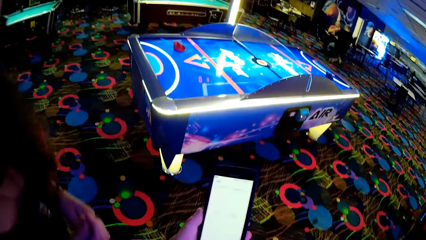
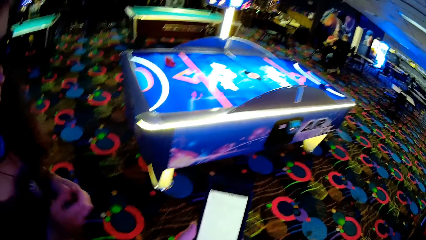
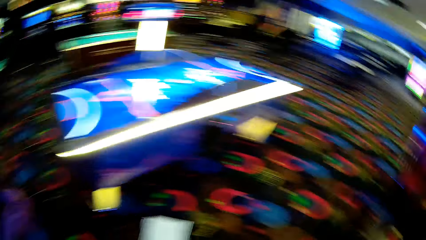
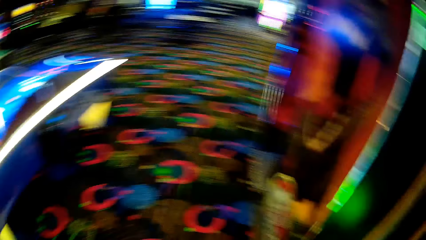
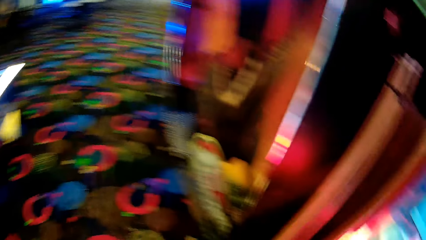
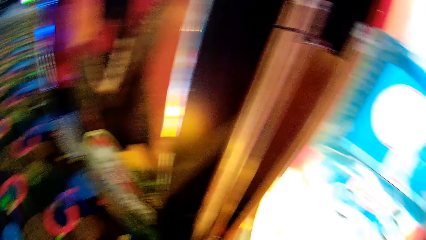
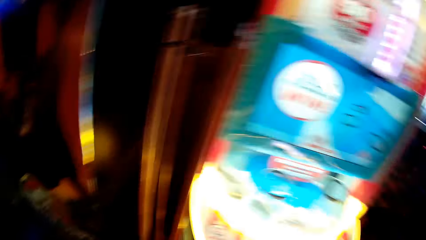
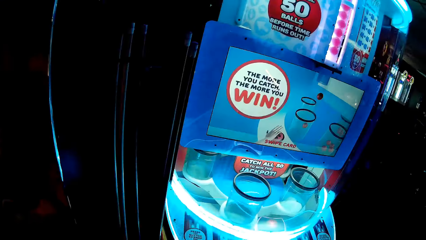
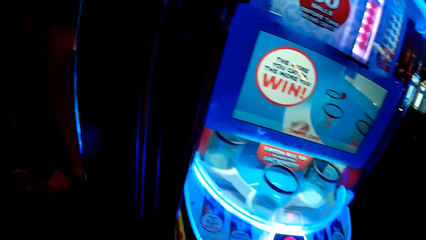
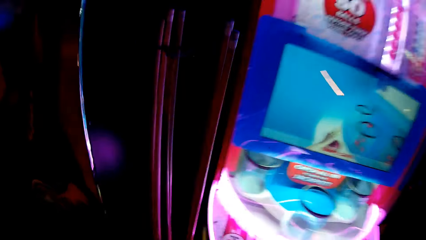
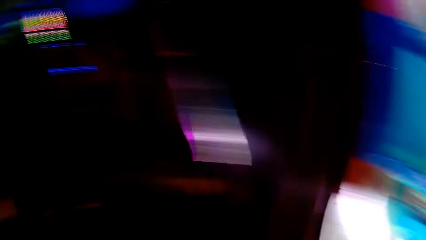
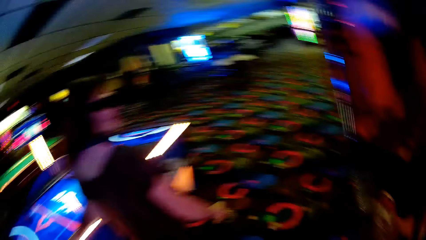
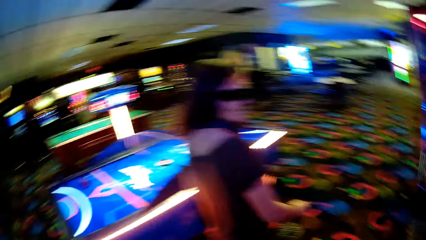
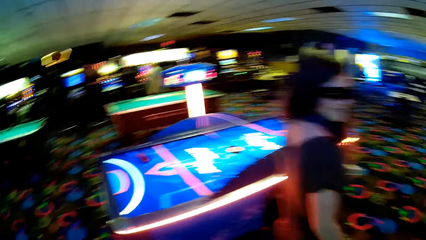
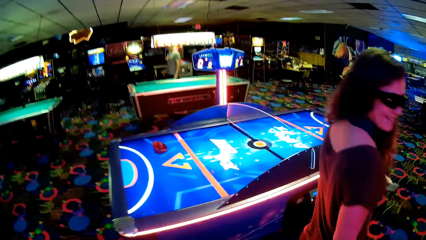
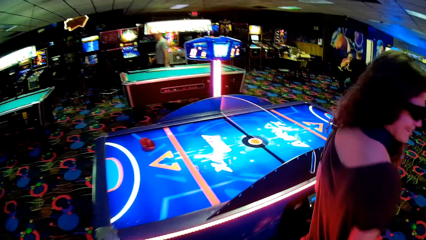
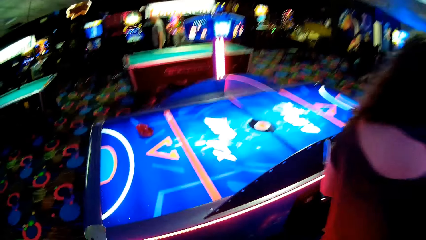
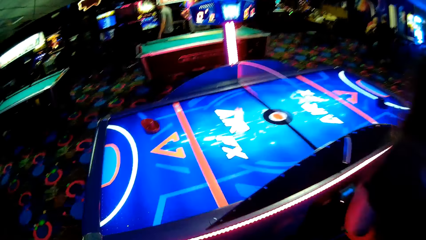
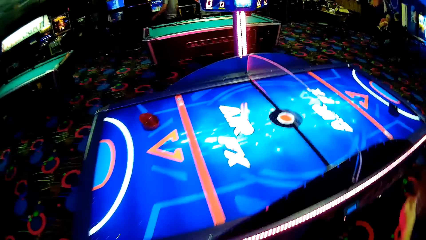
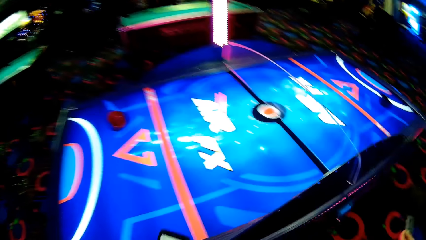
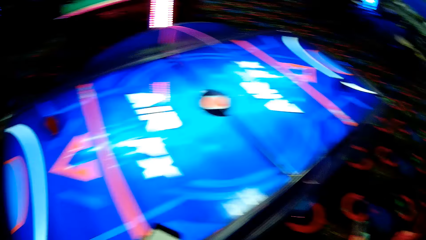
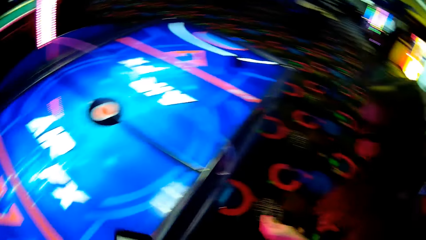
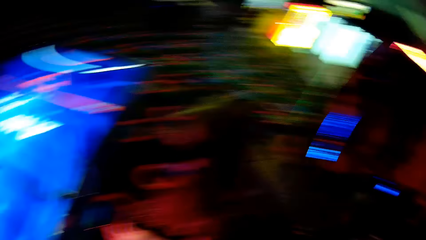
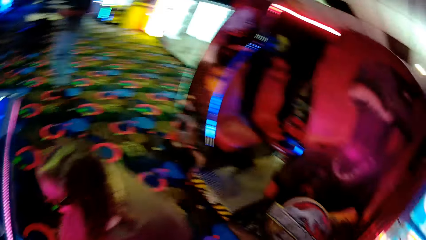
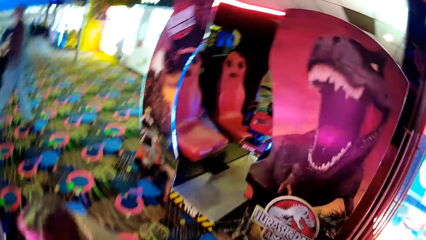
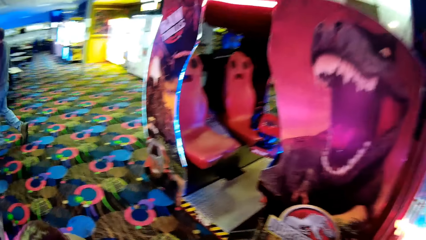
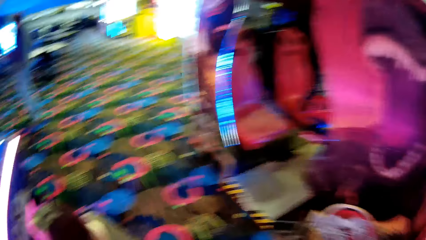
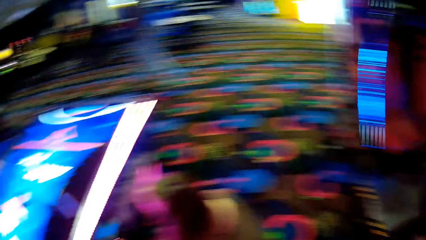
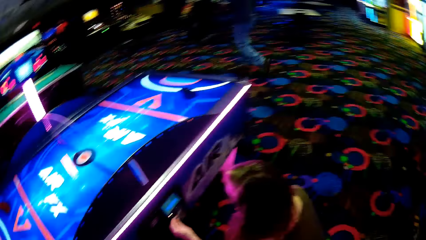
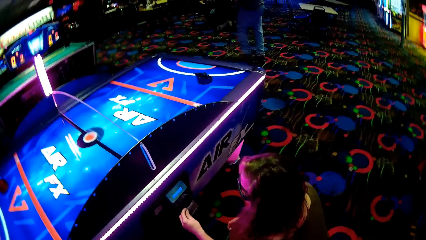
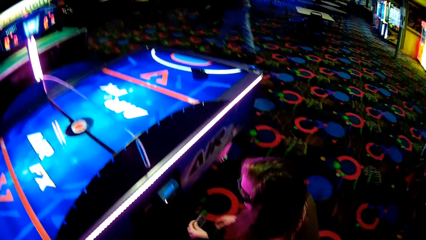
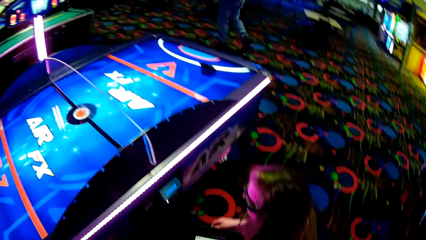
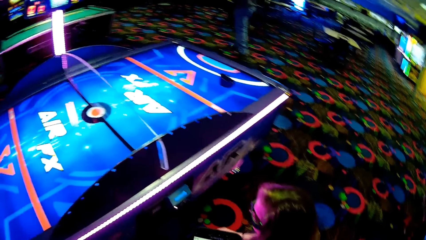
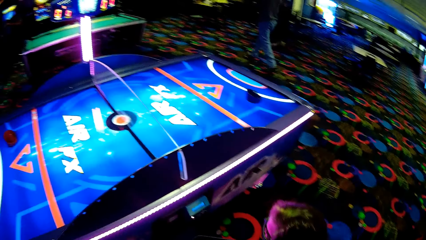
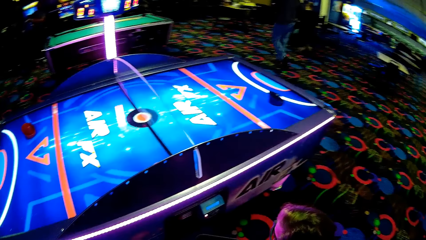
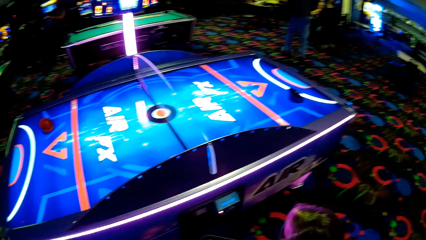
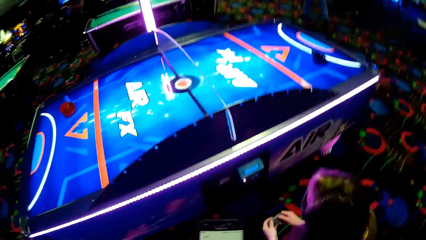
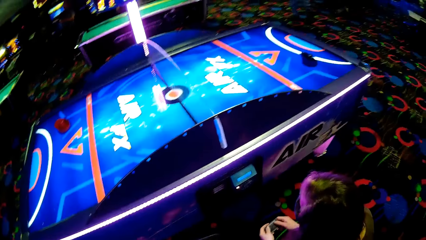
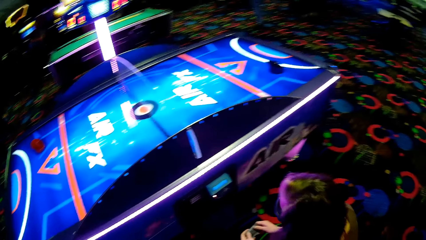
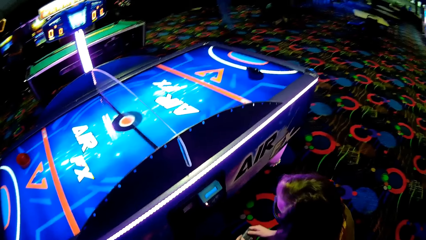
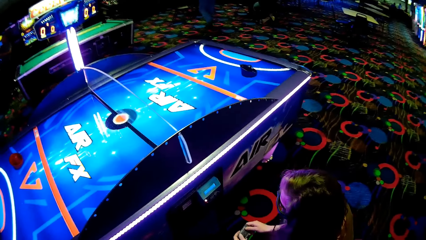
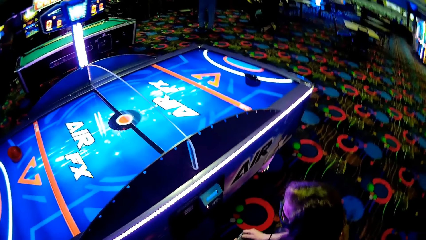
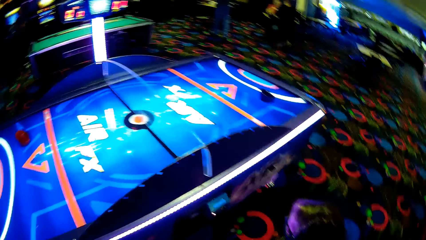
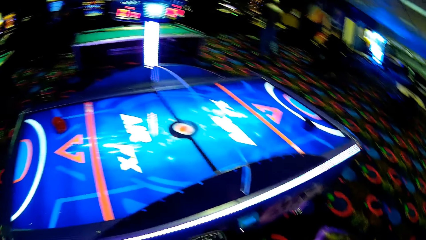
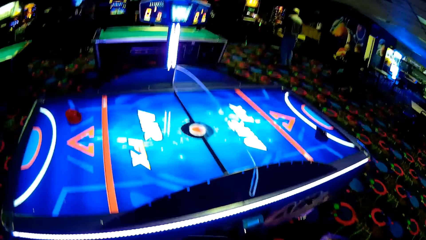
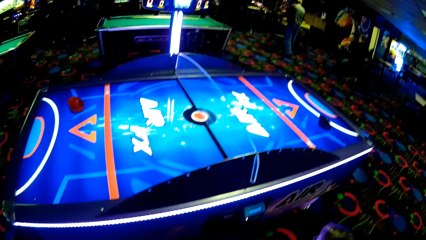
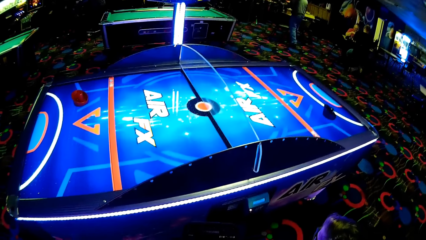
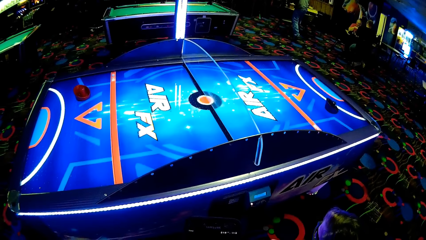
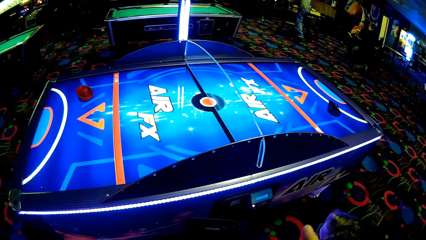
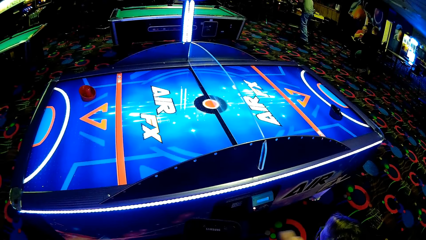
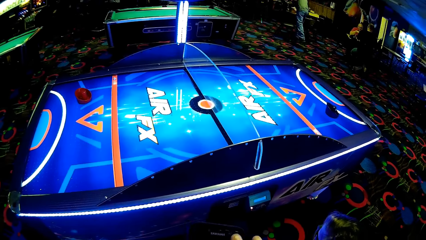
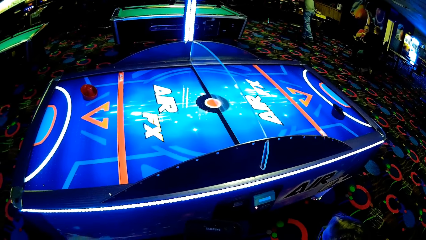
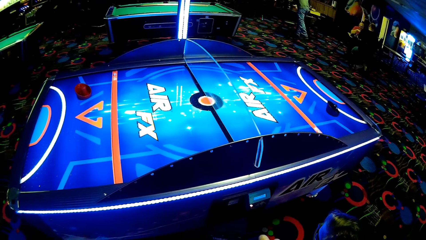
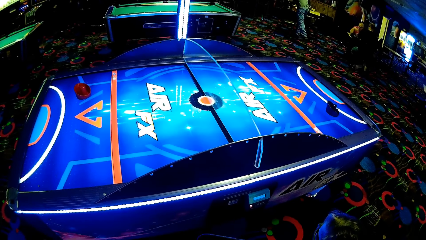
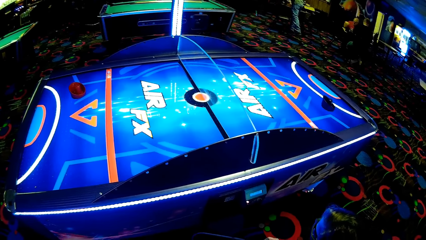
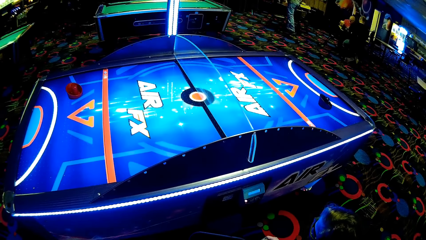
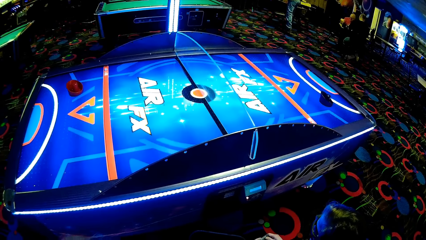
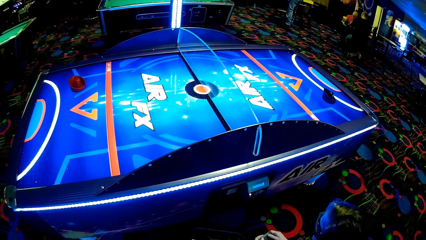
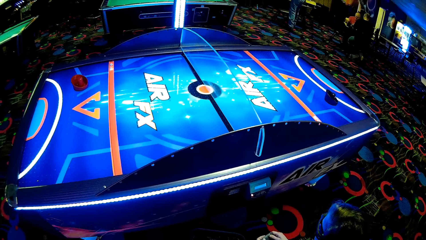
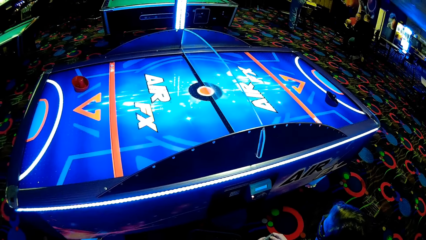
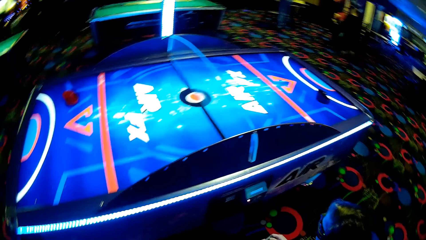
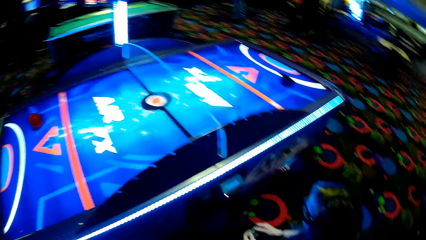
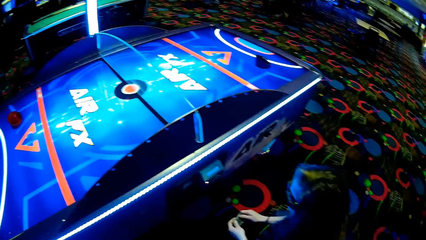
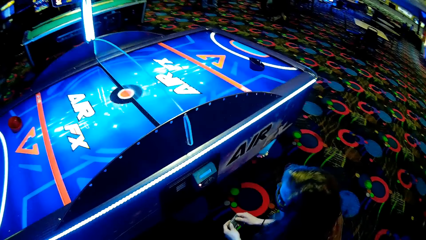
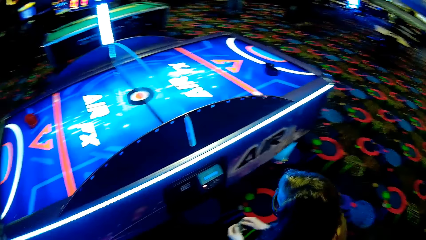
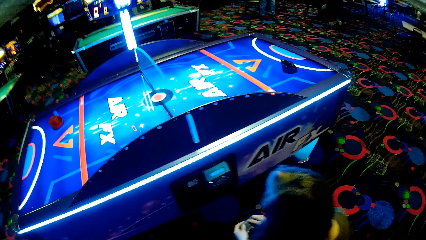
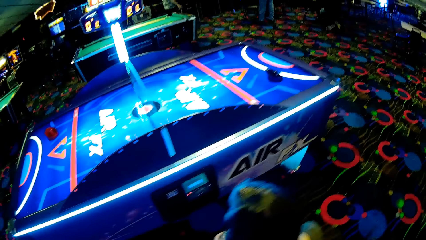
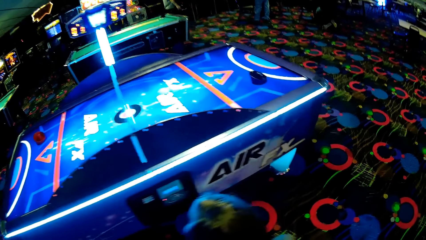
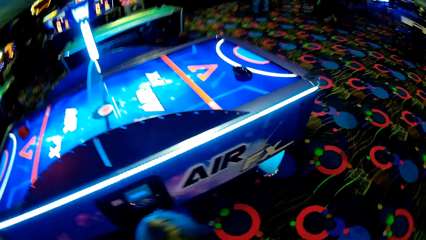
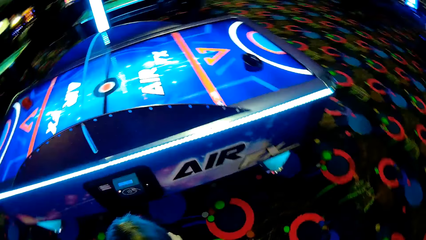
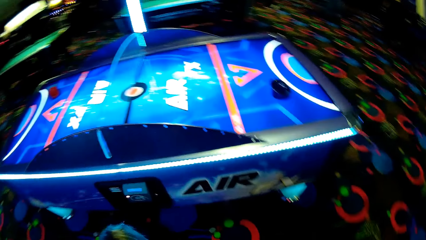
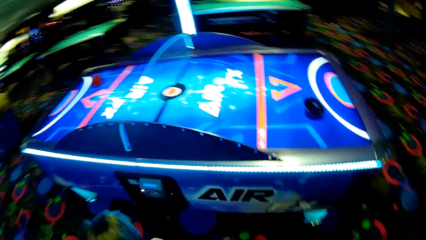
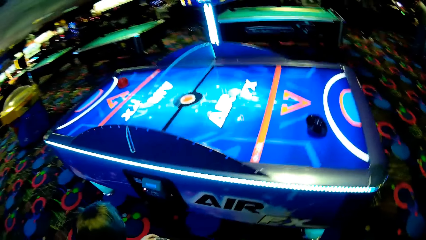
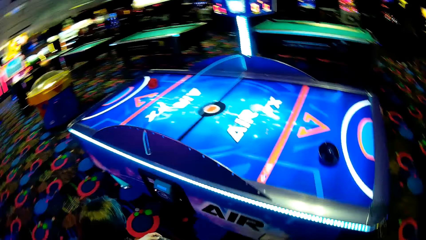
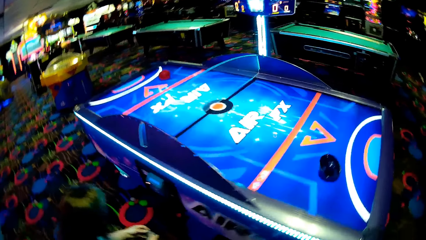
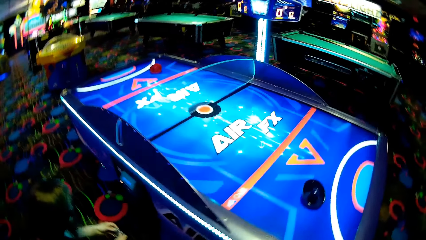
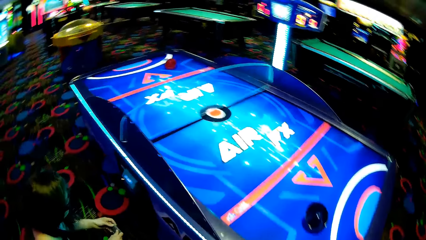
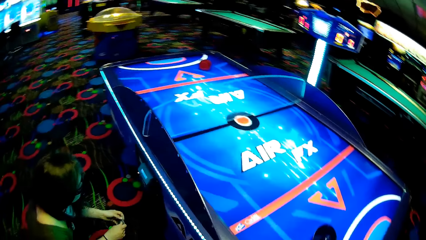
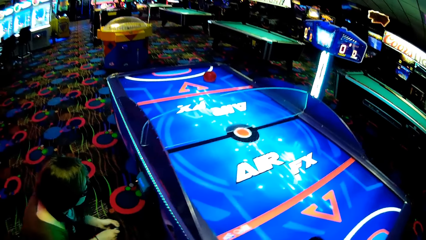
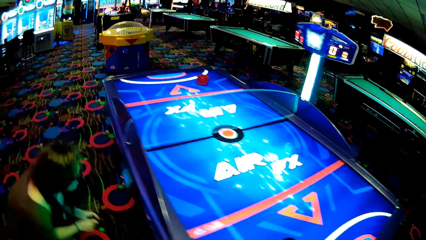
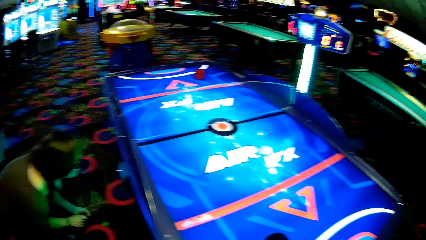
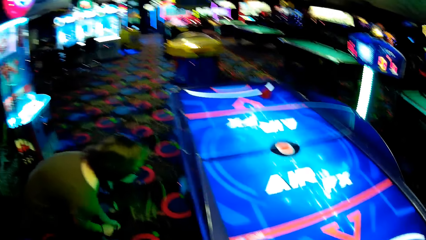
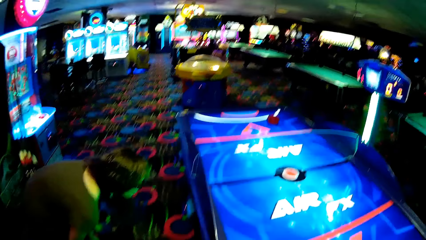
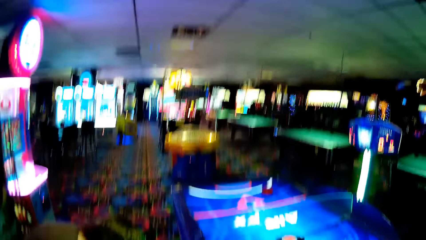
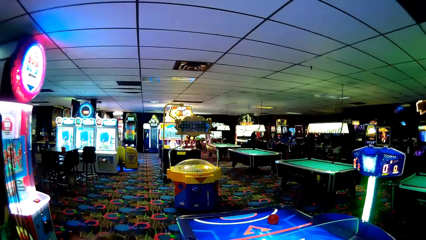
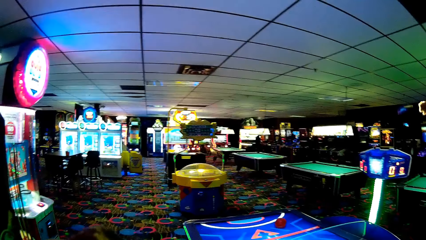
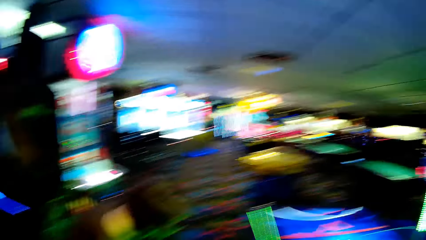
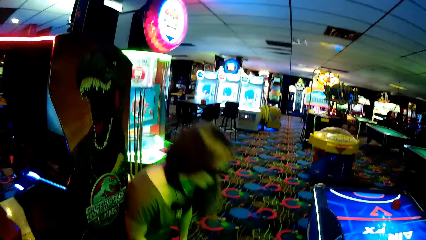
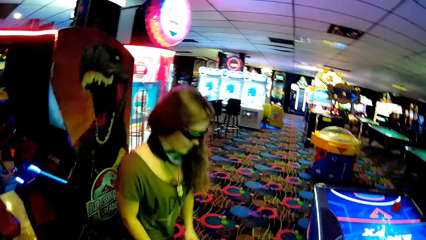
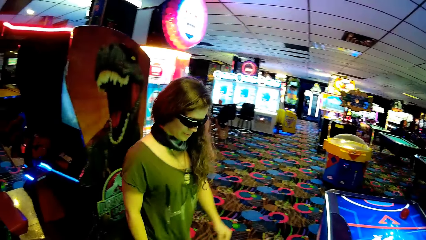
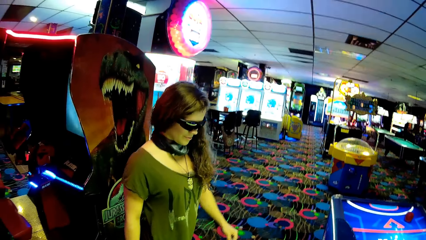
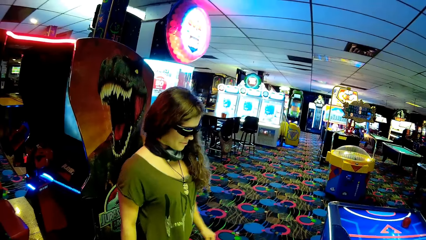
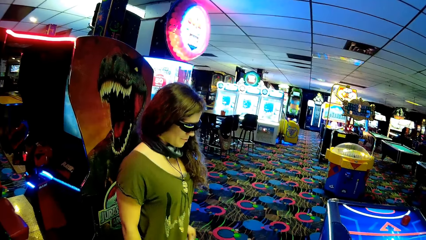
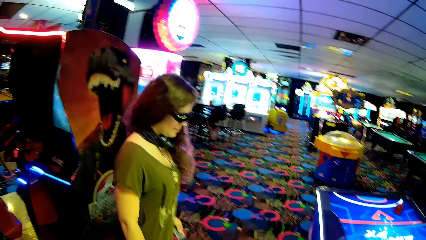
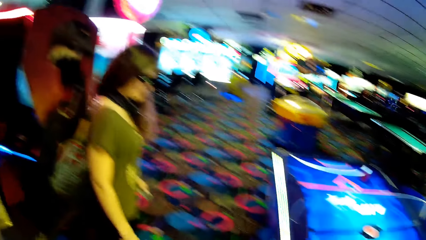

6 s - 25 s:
The camera wearer looks at the phone. They look around. A woman bends. The woman squats and holds a debit card. The camera wearer looks around. The woman stands up.
